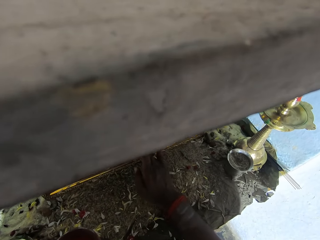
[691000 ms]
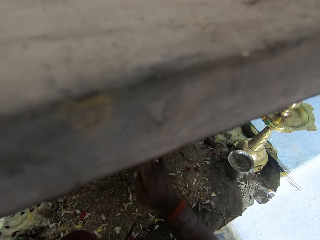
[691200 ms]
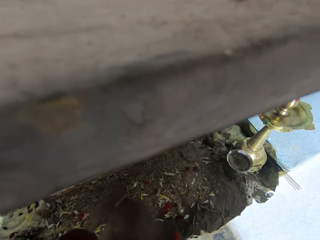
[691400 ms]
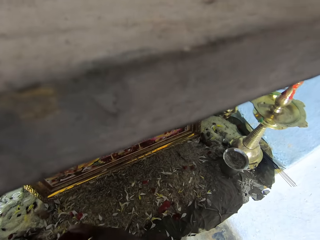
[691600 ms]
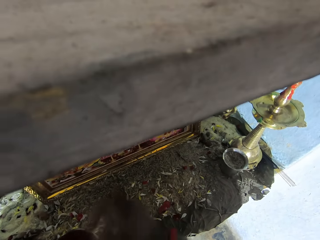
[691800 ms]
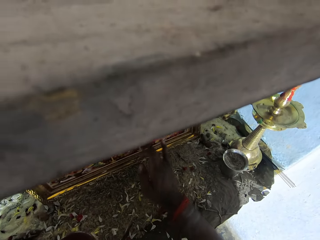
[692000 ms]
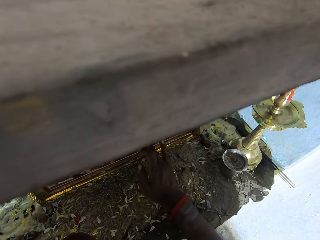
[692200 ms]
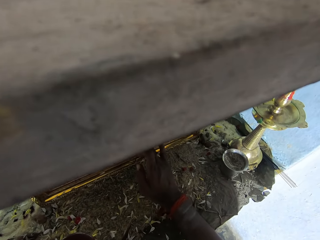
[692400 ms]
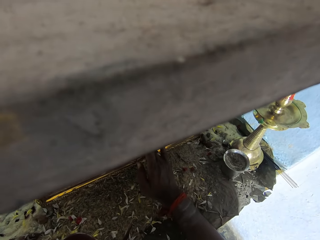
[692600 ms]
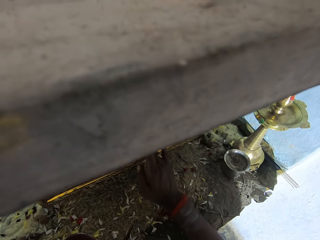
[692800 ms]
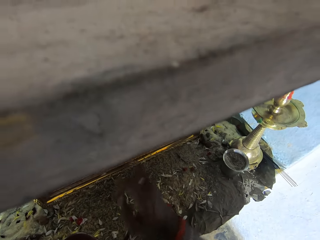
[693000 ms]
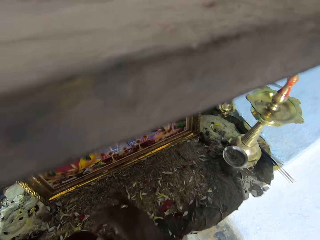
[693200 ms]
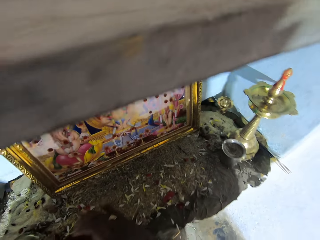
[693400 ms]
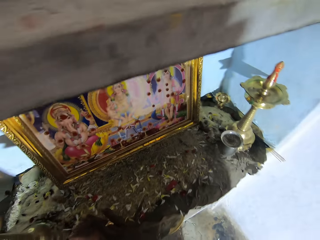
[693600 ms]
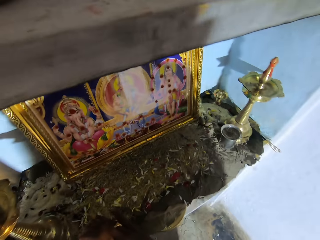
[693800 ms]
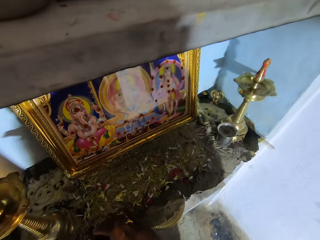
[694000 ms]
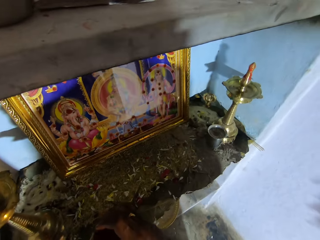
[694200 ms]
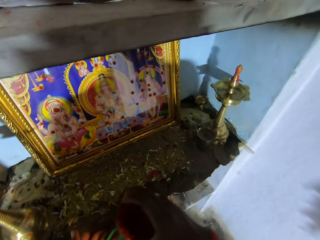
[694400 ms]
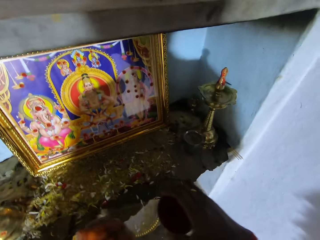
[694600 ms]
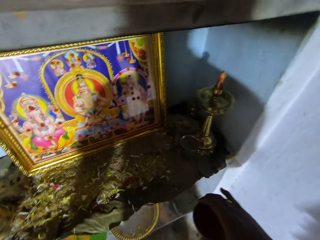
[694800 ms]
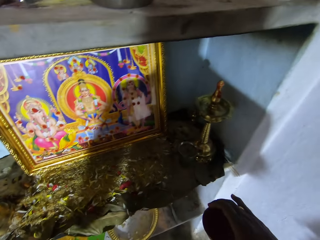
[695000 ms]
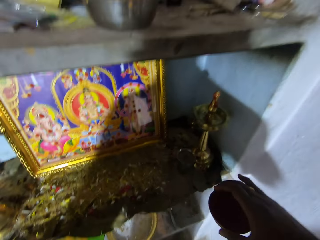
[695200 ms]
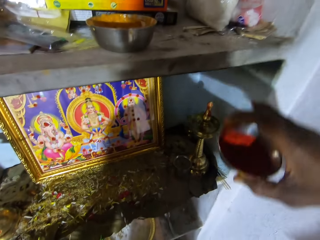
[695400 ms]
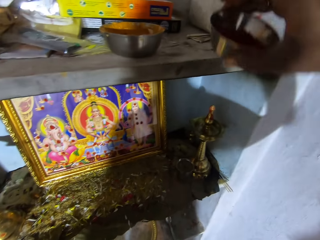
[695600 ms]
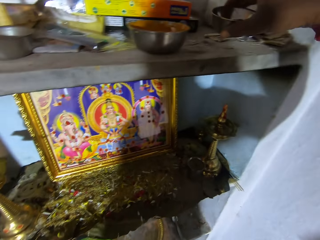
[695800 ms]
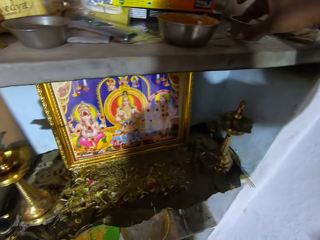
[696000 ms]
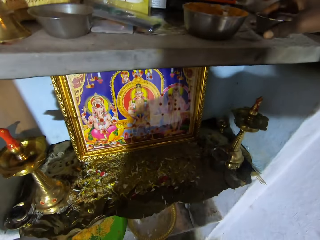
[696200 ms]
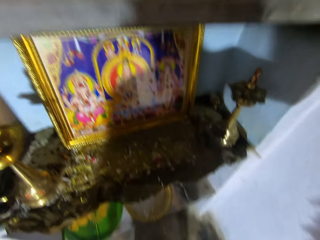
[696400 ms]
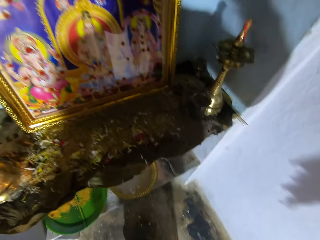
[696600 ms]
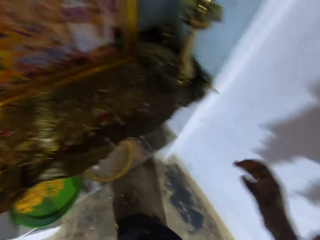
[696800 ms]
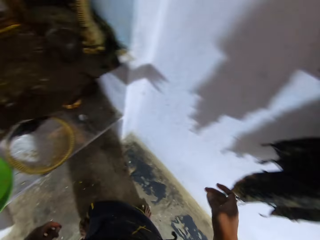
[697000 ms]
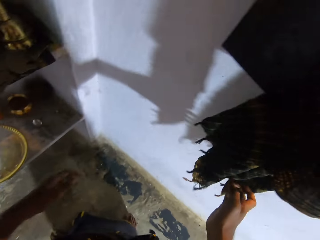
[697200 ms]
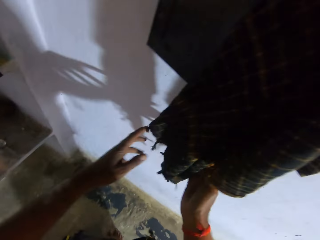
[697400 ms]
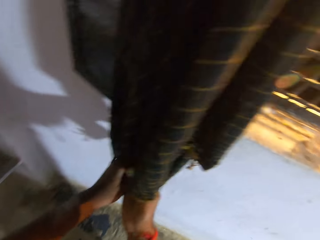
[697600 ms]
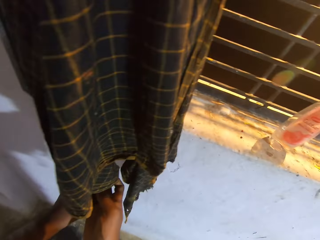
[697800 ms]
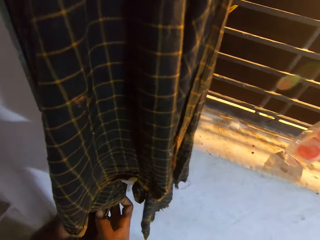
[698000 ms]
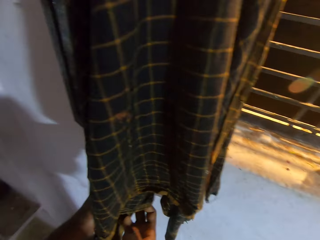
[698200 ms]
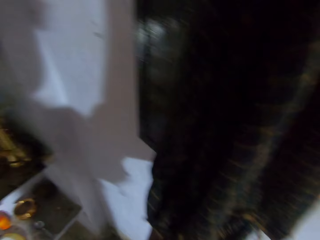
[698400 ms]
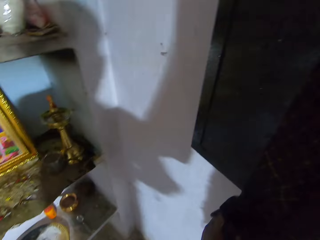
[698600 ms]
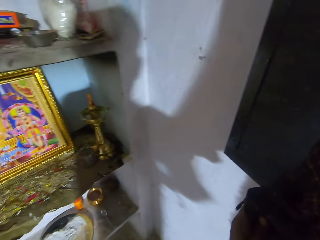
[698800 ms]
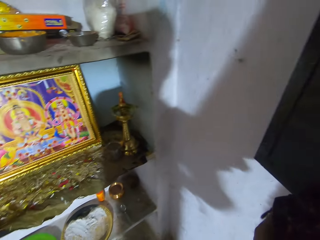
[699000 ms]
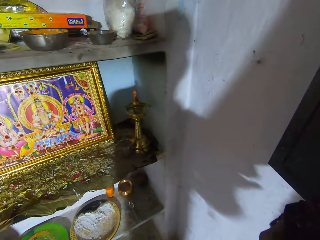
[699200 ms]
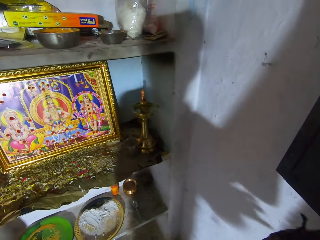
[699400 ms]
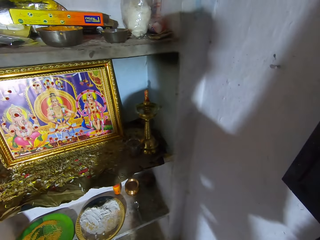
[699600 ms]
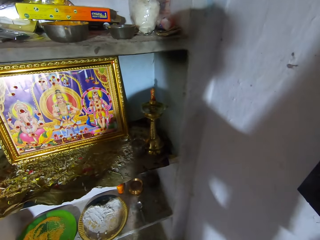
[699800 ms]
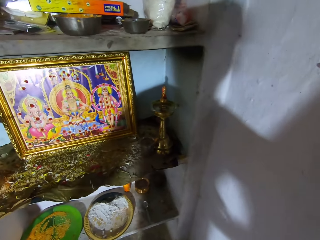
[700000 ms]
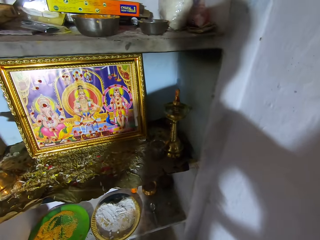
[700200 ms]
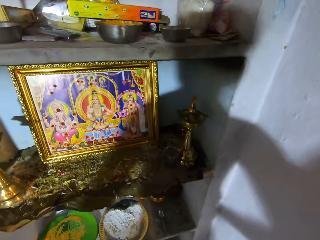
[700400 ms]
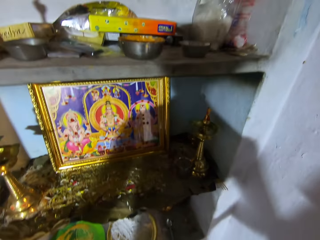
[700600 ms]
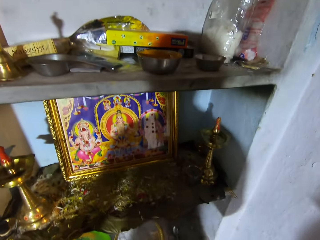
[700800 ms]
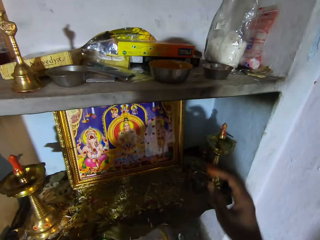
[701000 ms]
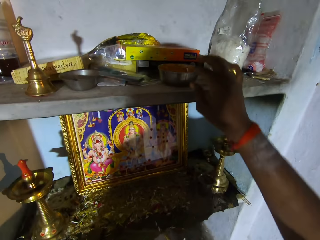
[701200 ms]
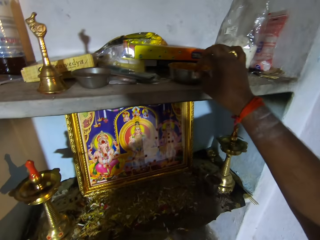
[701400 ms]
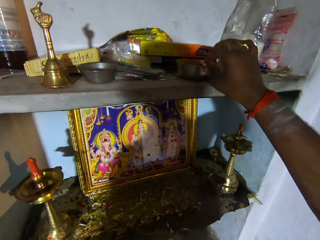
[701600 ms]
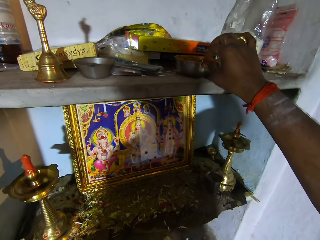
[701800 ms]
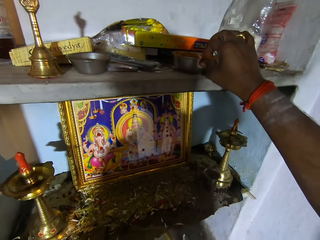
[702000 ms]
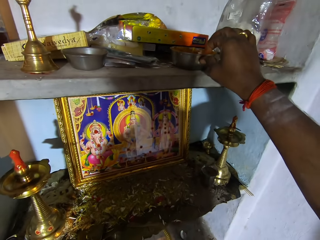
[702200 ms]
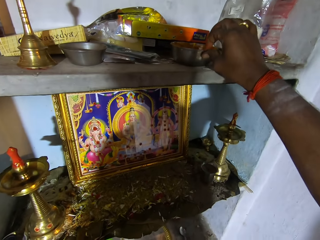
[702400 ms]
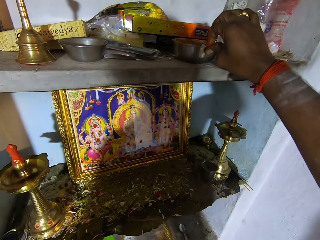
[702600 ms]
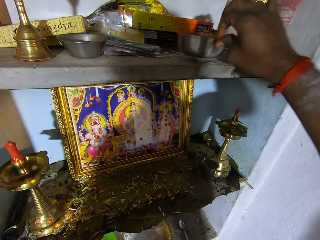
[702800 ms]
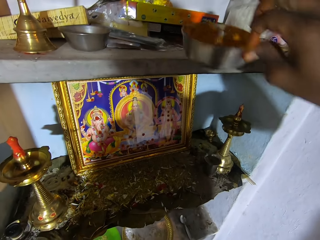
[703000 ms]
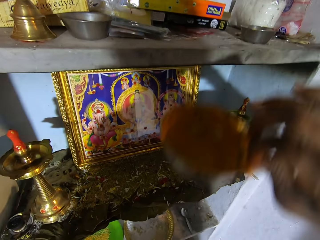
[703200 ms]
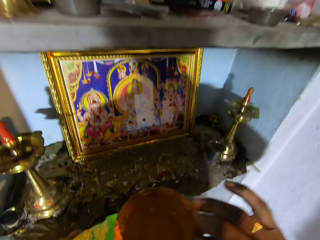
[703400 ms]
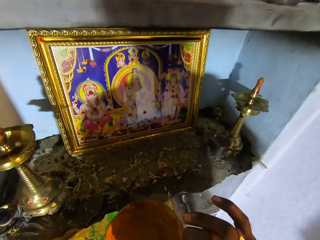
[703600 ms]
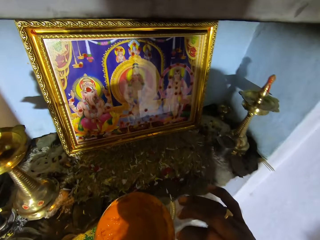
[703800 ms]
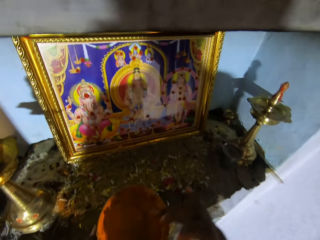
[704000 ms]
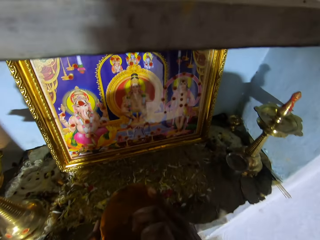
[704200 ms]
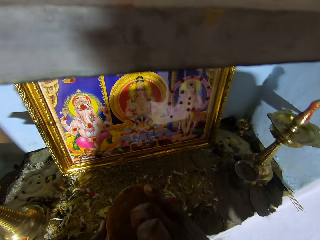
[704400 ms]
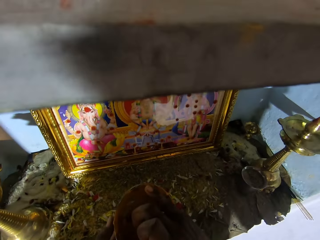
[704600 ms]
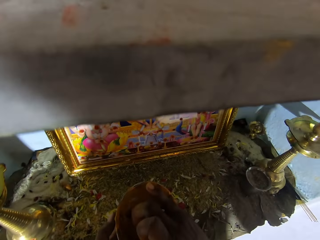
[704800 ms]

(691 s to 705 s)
The camera wearer puts the bowl on the shelf. He wipes his hands with a cloth. He looks at the art. He picks up the bowl with paint from the shelf.

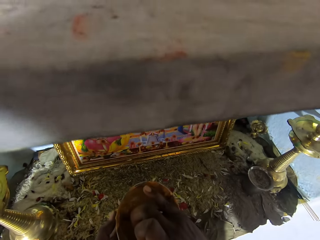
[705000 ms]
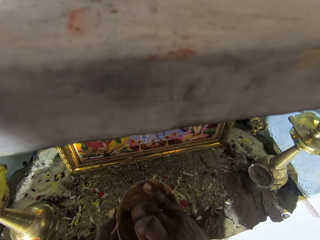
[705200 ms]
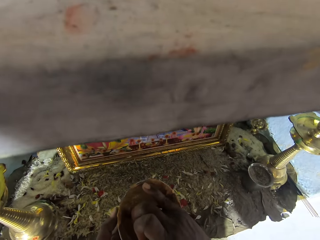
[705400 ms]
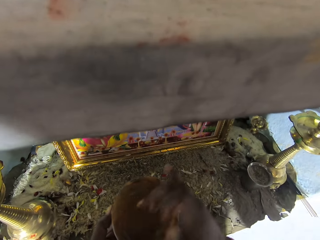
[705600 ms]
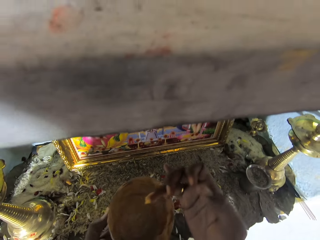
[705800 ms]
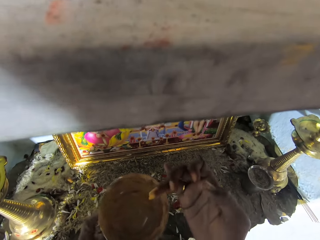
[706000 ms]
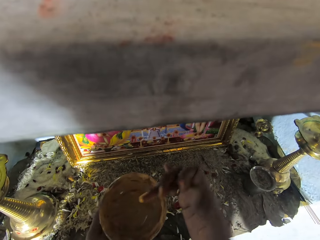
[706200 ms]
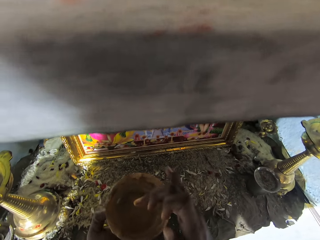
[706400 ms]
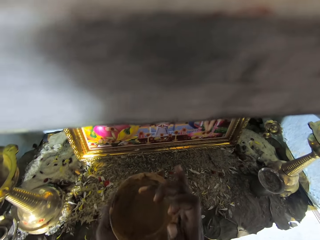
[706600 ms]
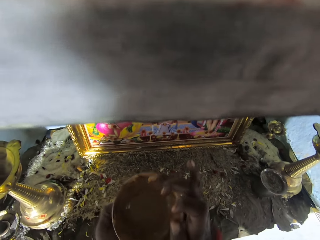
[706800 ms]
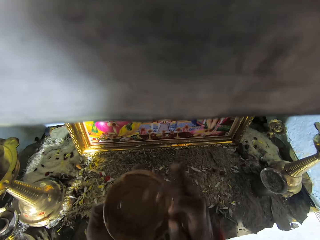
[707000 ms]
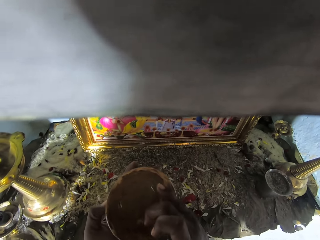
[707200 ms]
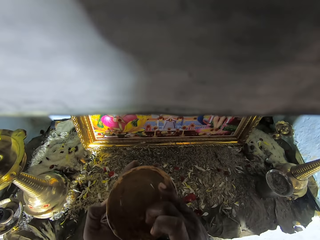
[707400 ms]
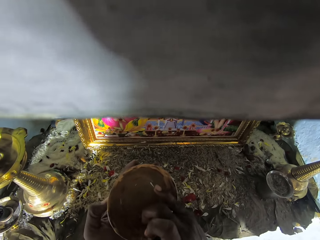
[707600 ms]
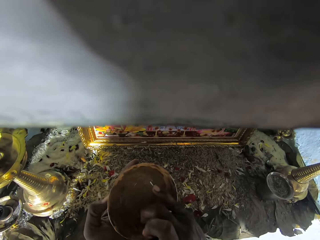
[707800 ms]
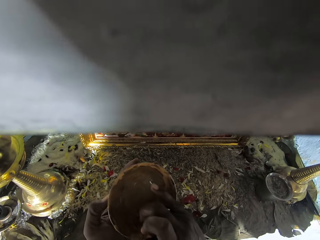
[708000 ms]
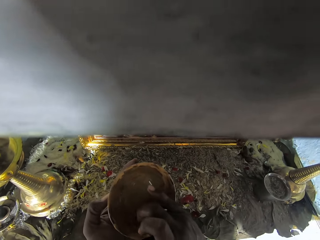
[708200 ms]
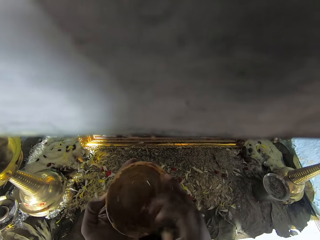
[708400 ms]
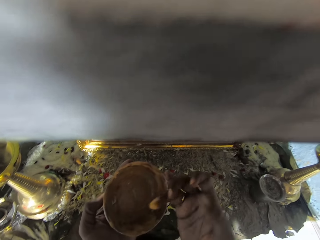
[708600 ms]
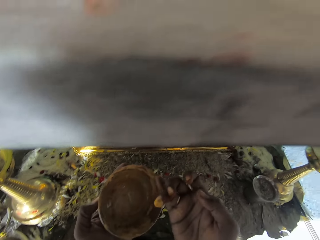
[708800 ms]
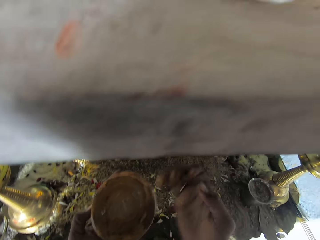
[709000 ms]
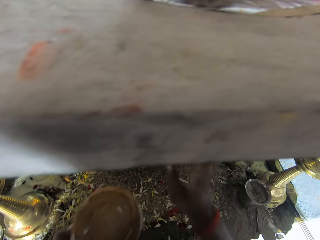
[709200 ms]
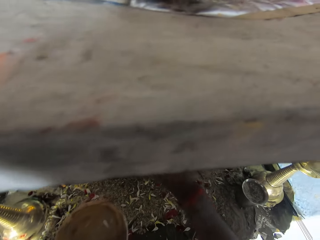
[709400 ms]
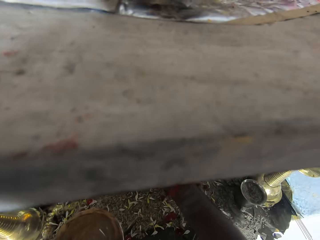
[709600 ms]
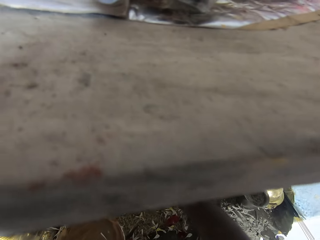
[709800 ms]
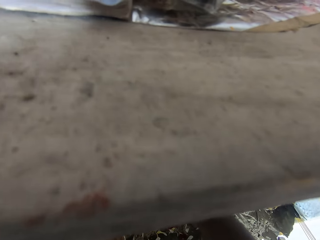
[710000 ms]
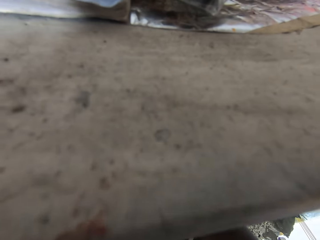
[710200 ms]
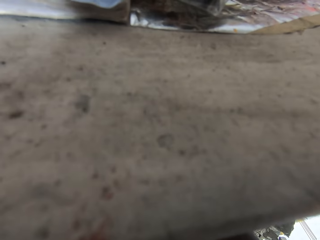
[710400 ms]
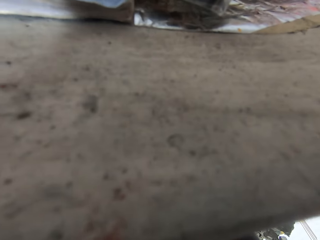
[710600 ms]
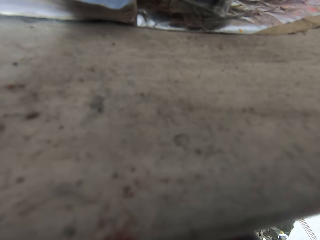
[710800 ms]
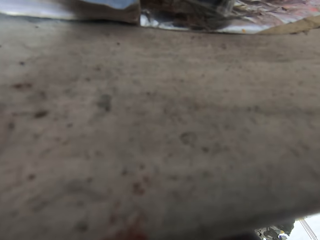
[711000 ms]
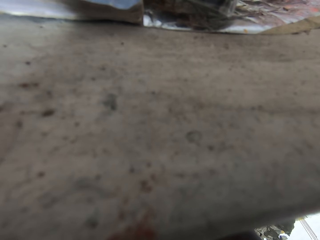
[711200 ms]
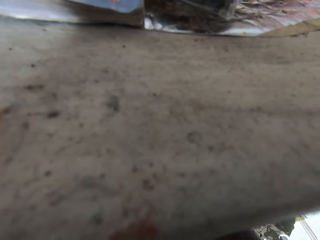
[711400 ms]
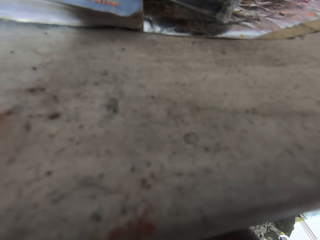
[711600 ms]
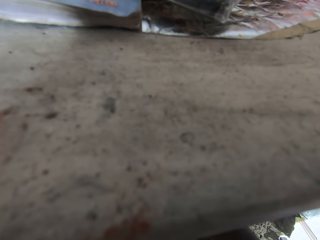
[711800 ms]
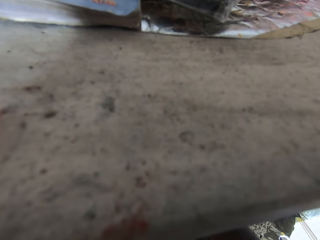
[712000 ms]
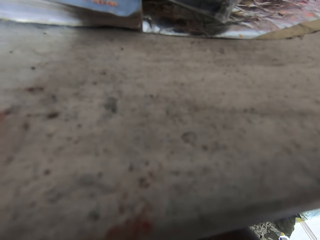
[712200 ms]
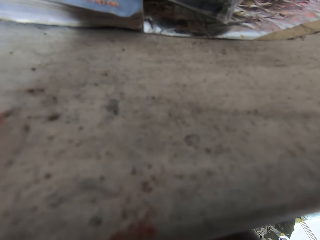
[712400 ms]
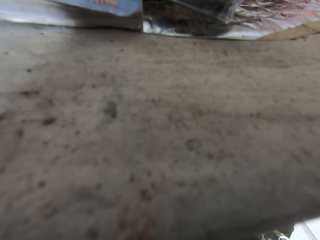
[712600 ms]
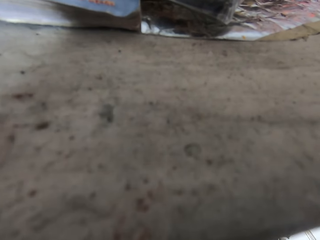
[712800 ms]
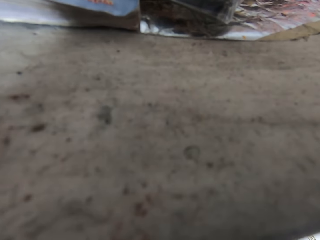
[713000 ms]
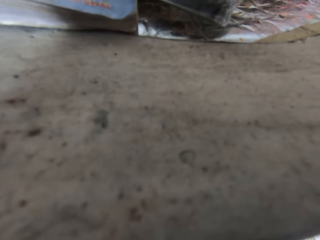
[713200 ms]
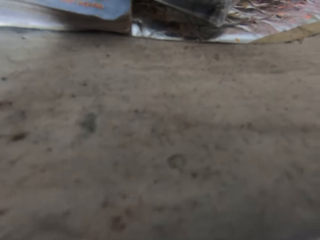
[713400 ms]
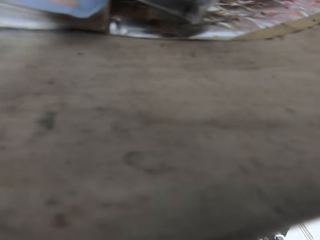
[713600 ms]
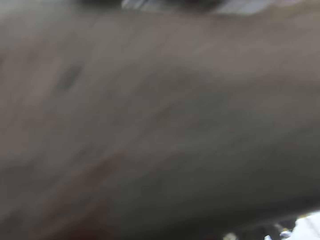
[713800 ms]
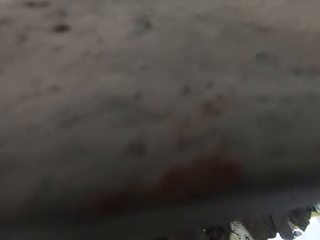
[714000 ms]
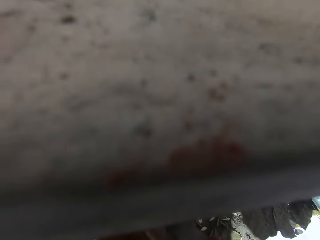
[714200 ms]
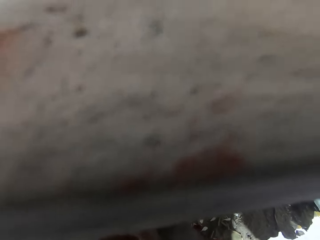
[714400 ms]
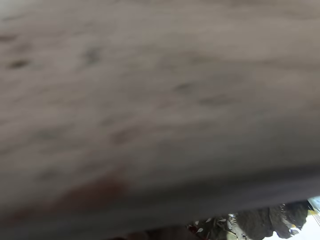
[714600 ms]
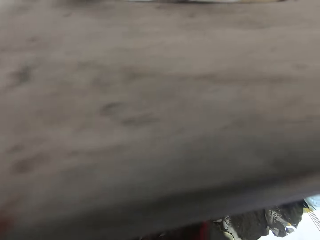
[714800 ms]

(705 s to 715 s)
The camera wearer paints the wall art. They apply the paste on the portrait.
